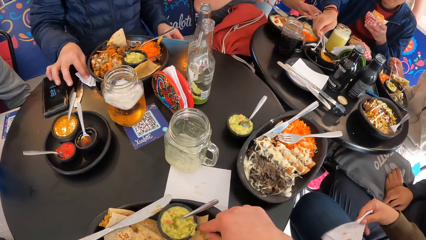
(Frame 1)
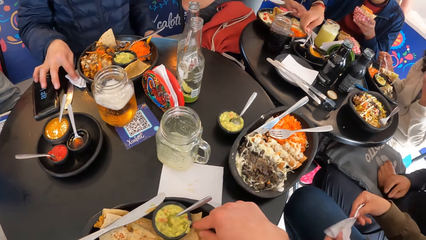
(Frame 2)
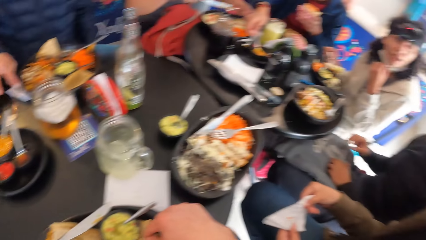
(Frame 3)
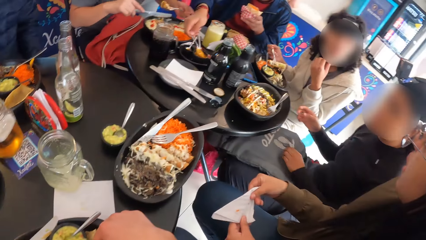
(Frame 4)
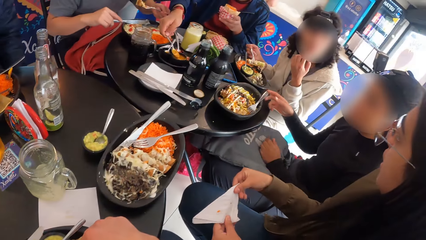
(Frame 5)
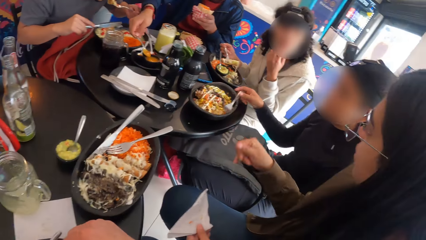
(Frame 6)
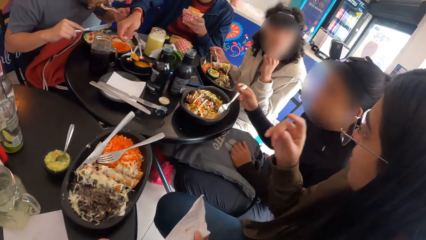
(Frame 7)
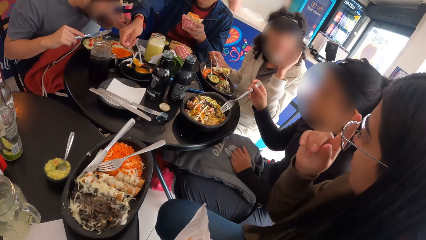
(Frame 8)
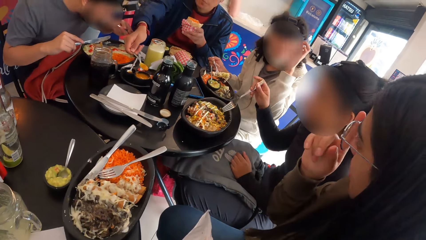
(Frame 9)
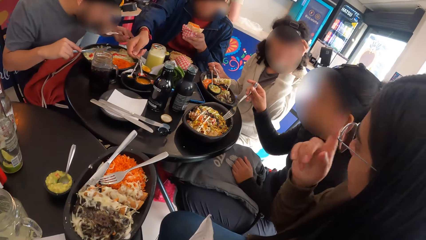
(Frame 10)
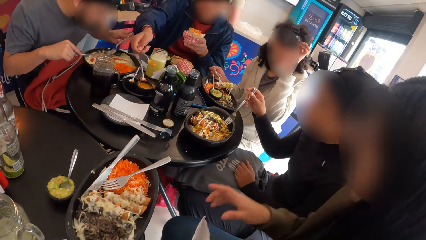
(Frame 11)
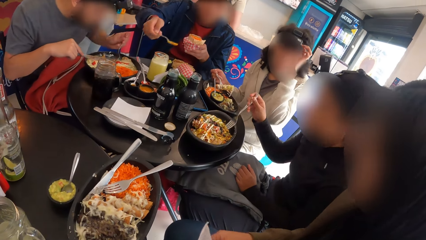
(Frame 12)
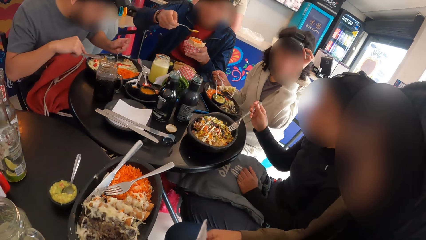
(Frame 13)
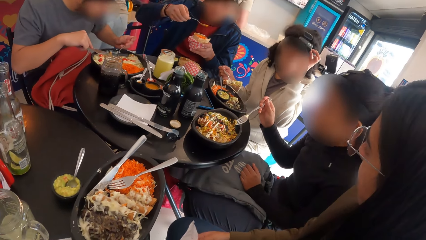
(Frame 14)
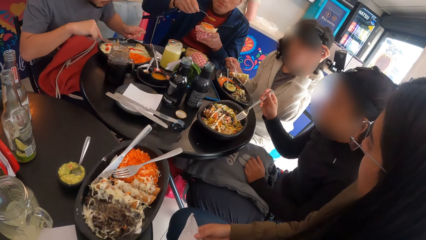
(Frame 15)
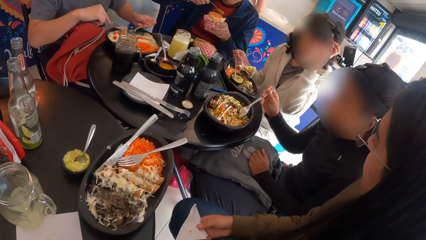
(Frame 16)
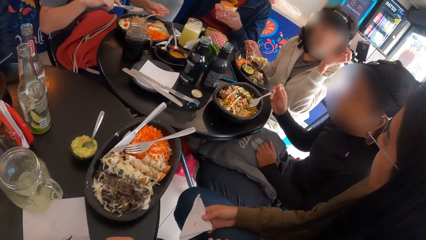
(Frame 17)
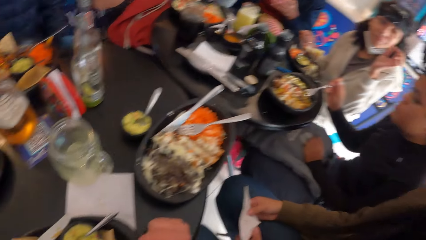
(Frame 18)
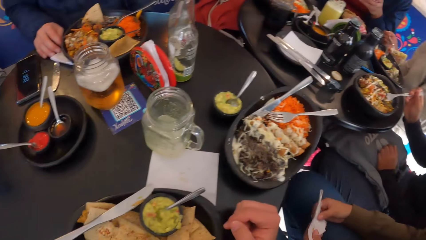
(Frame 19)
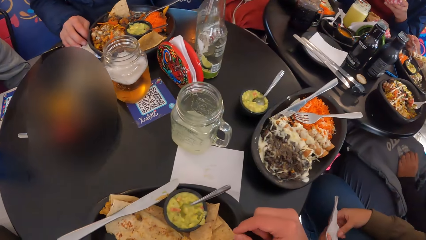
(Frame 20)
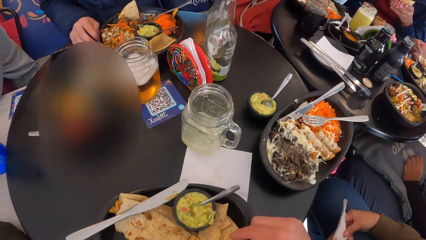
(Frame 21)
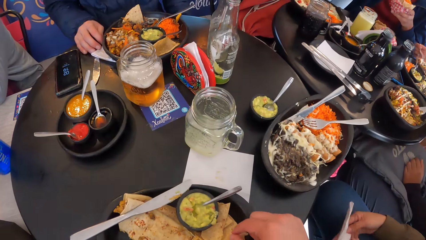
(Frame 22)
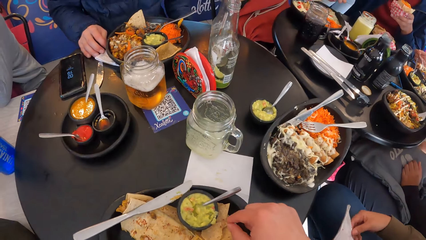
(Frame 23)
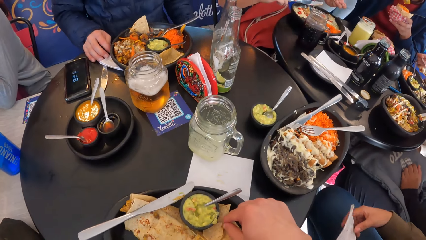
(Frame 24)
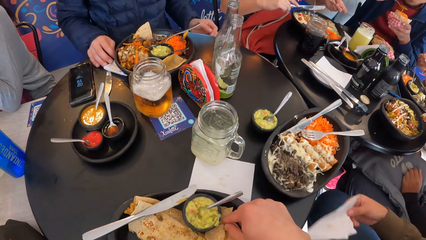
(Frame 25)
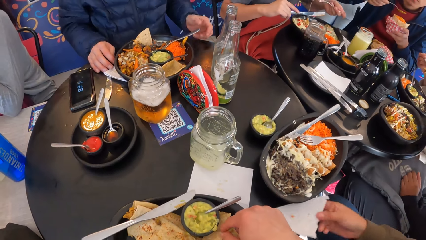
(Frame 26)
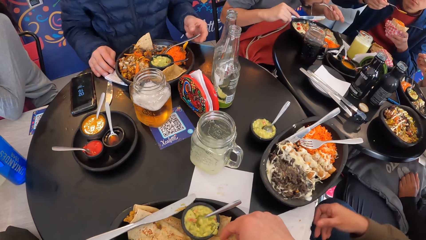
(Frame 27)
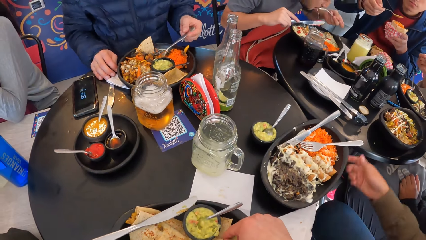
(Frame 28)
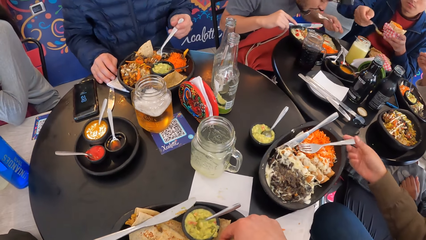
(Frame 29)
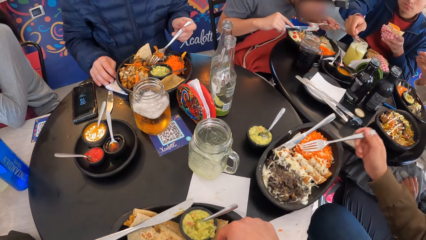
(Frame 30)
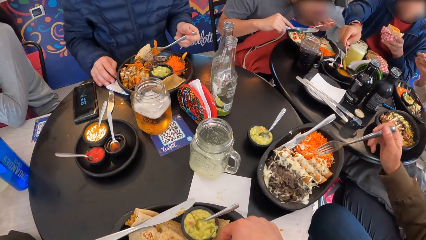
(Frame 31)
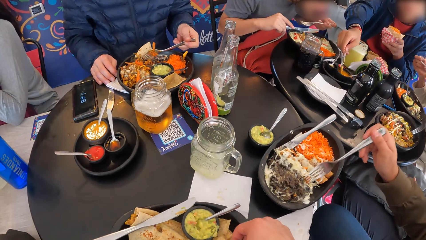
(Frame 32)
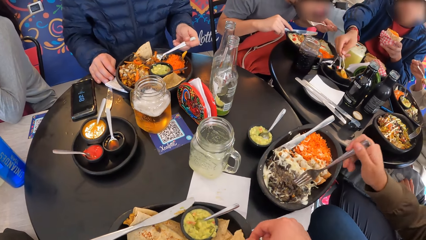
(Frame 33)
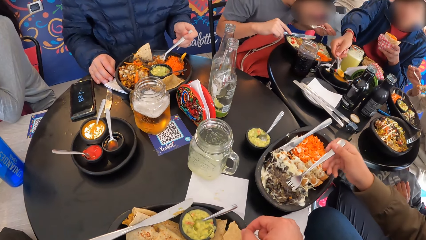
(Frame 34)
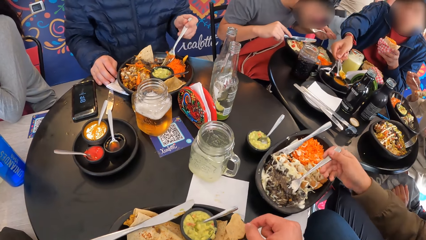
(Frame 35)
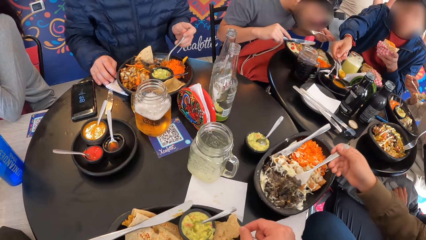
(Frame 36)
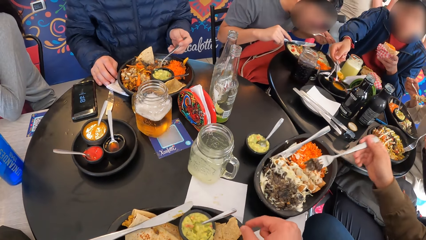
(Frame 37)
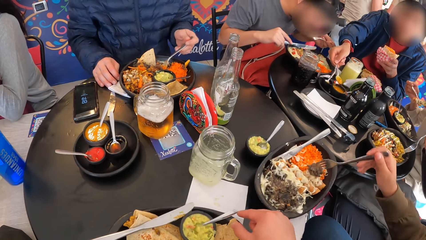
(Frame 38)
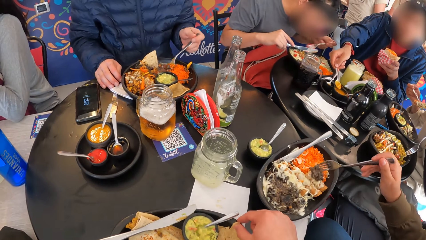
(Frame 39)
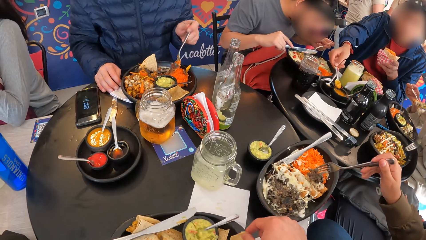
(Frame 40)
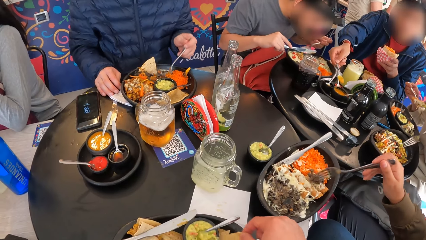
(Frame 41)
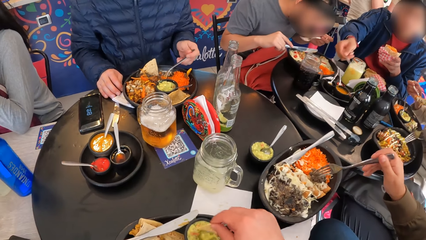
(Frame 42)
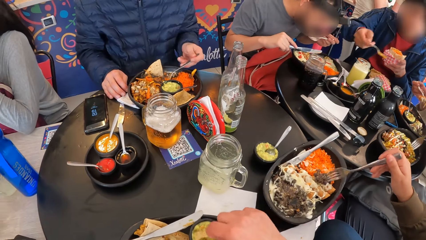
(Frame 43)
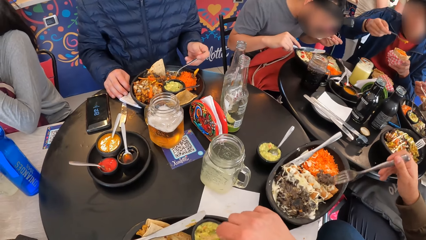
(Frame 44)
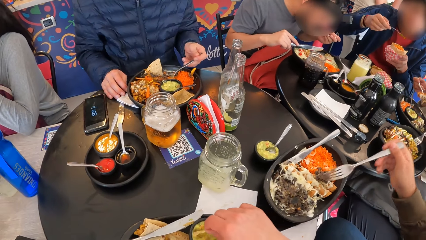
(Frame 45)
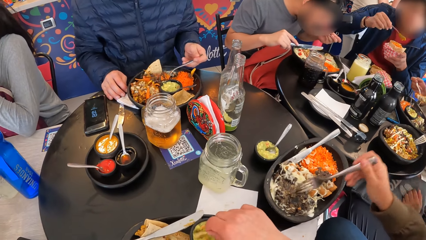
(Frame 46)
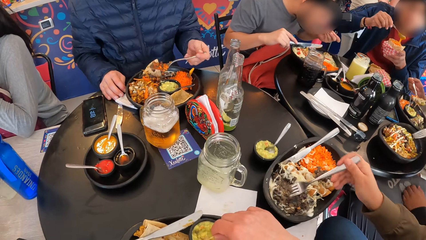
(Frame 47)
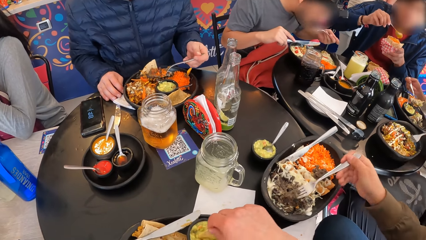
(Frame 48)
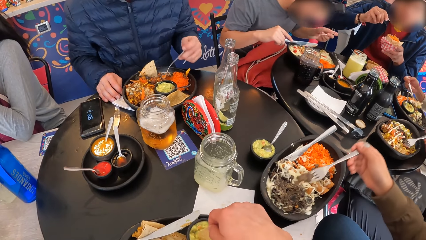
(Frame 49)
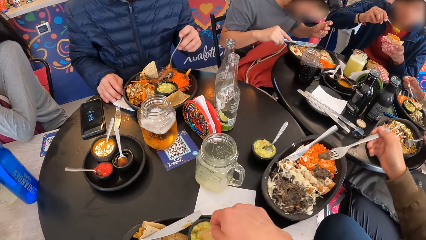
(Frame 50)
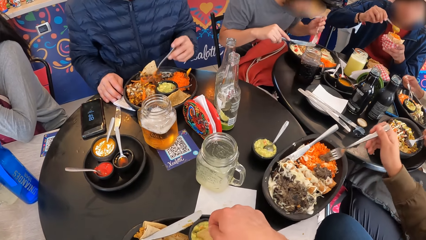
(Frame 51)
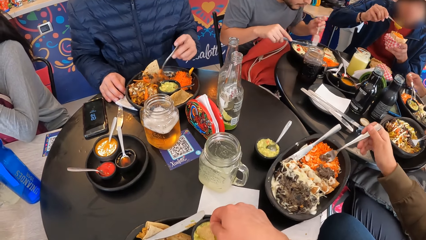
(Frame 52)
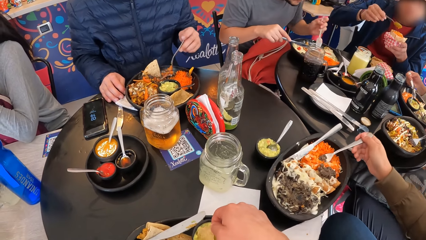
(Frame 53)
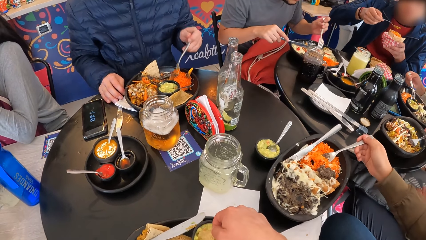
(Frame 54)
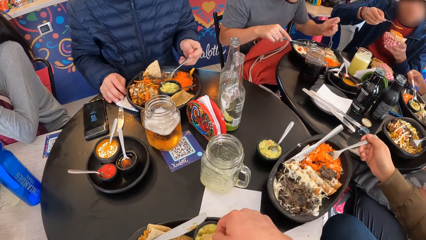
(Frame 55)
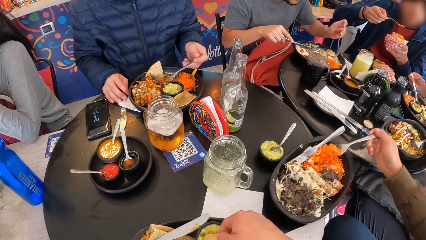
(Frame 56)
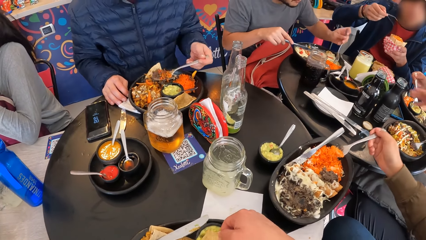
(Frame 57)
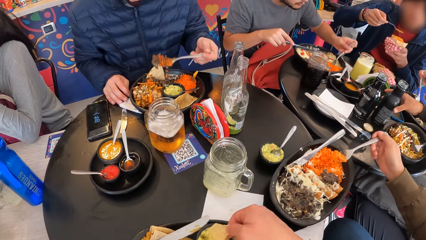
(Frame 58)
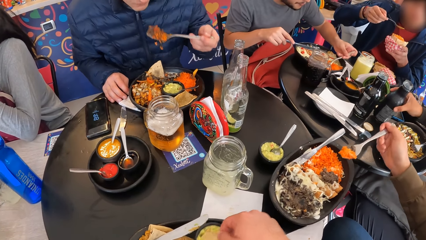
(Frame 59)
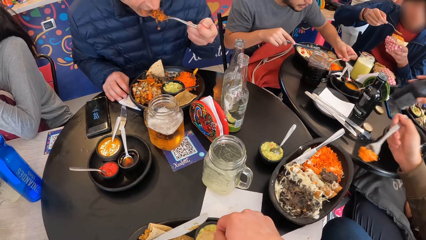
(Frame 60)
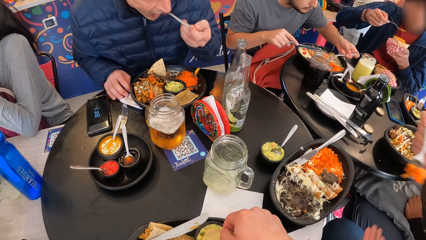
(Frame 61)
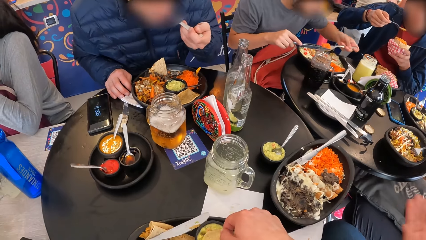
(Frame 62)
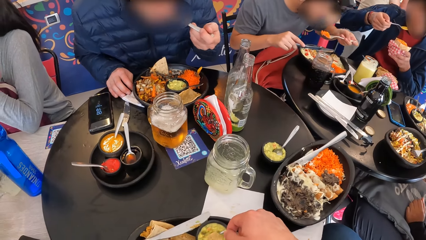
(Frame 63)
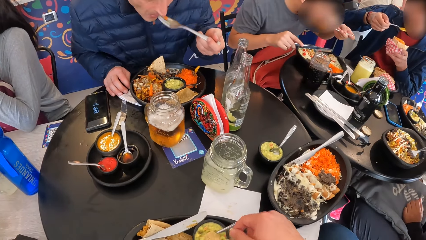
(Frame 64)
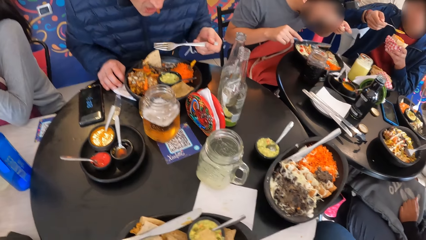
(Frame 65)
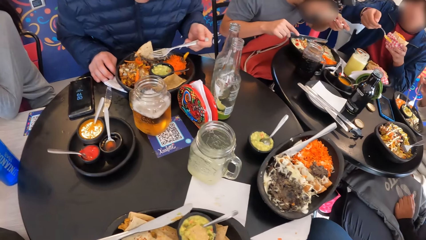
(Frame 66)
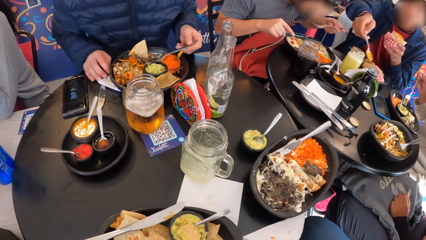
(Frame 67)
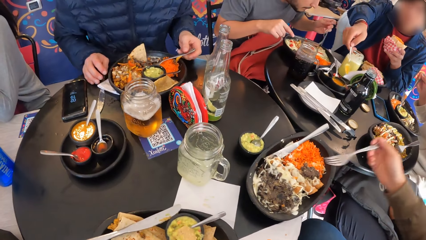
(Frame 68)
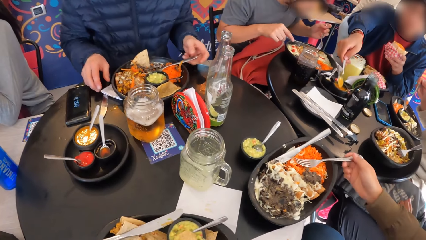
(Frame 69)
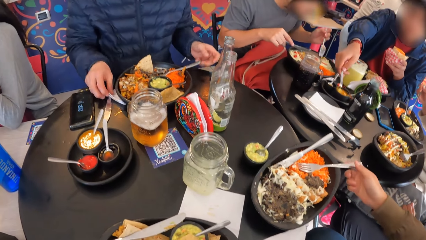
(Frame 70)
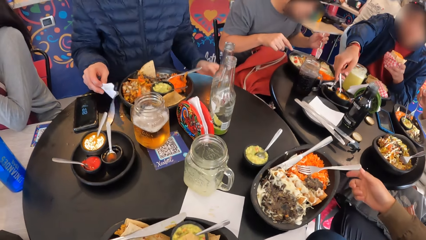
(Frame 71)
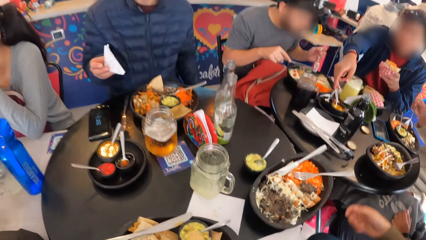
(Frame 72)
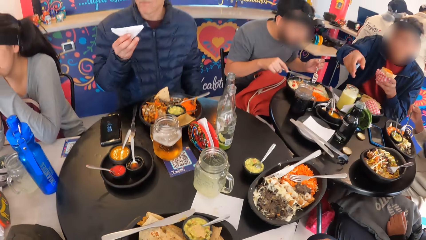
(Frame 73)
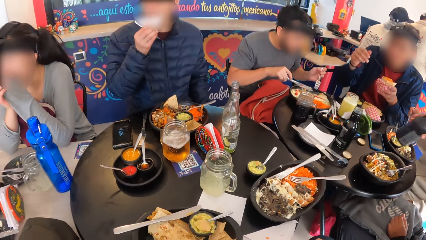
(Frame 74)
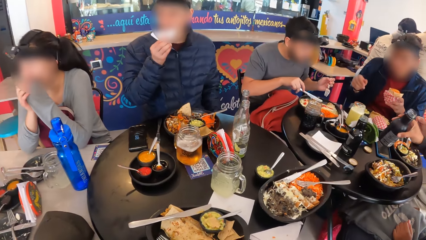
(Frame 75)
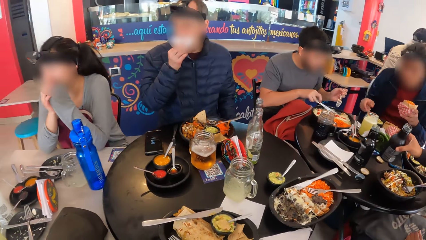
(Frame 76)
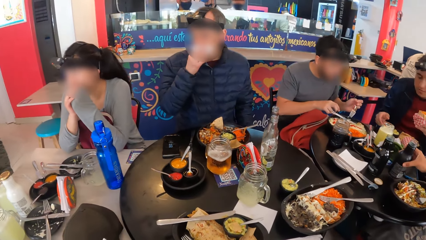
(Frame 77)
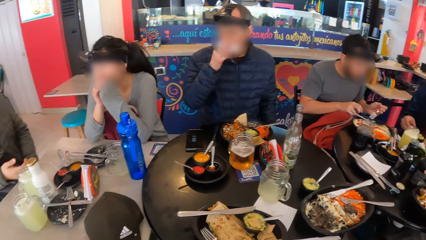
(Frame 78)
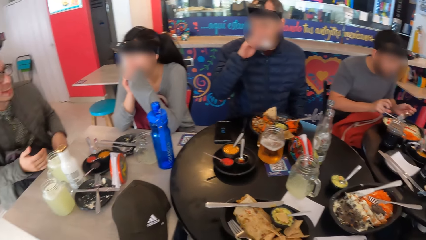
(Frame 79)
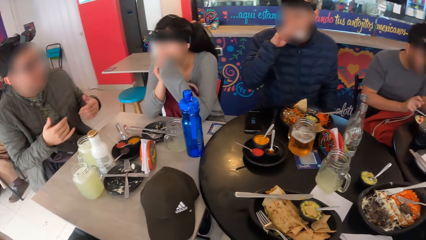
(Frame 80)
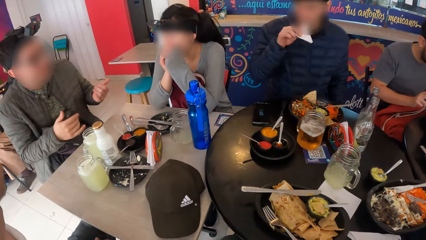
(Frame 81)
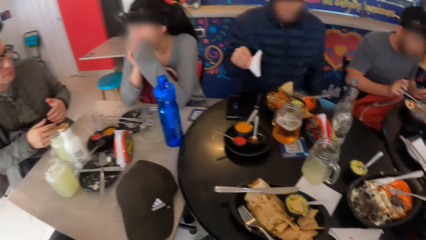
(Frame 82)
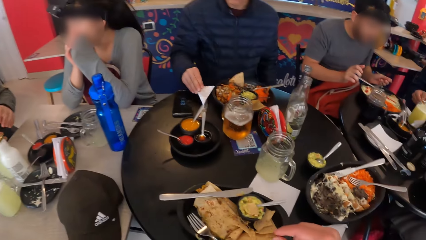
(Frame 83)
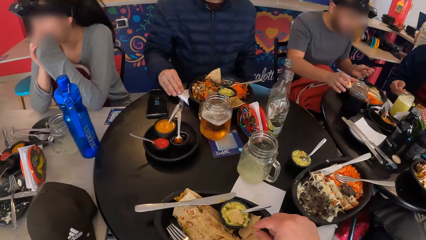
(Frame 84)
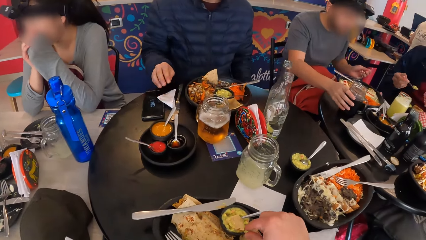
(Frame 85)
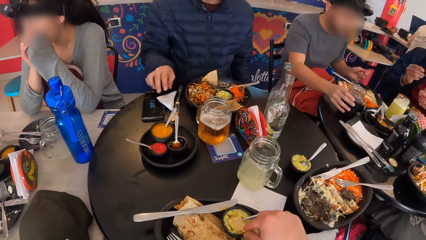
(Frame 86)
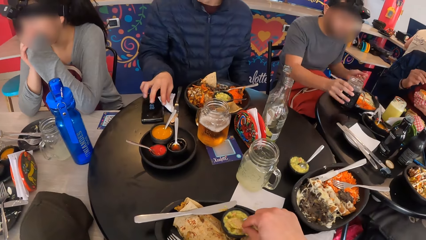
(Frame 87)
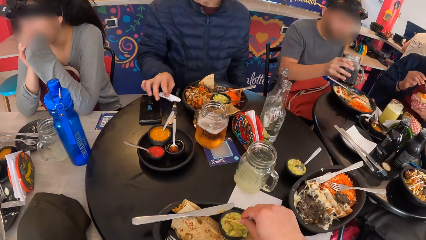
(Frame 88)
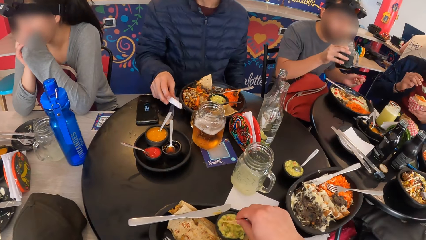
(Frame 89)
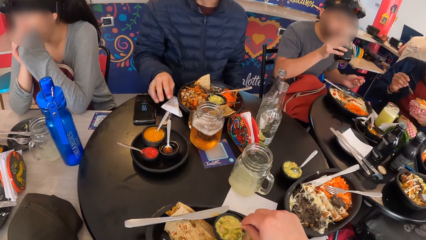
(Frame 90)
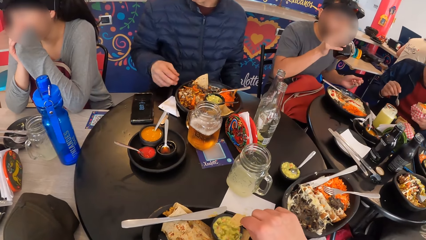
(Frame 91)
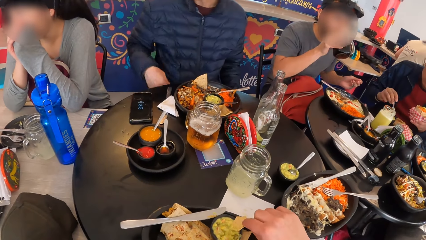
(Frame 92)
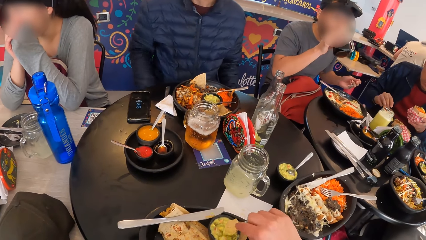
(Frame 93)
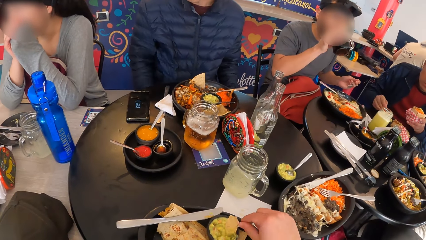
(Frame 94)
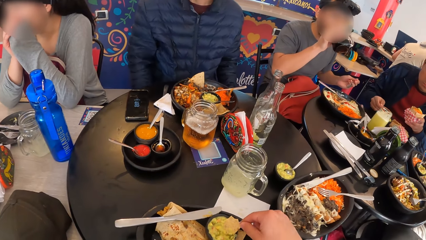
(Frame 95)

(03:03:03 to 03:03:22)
A man touches the tissue paper on the table with his right hand. A woman touches her glasses with her right hand. The woman drops the tissue paper in her hands on the table. The woman holds the fork on the plate of meal with her right hand. The camera wearer scoops stew with the piece of bread. Another woman picks up the drink bottle from the table with her right hand. The first woman eats from the plate of meal with the fork in her right hand. The first woman drops the fork in her right hand in the plate of meal. The other woman drops the drink bottle on the table with her right hand. The man drops the tissue paper on the table with his right hand. The camera wearer picks pieces of bread from the plate.
